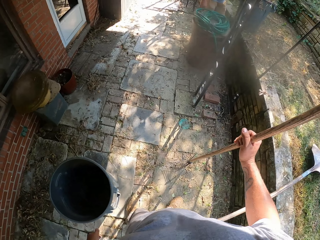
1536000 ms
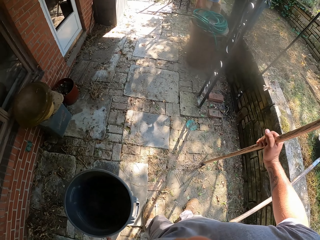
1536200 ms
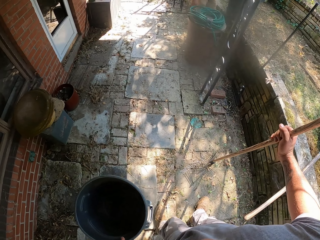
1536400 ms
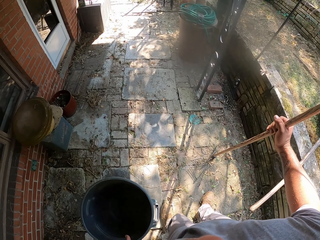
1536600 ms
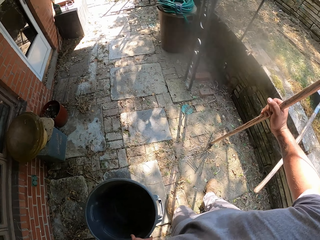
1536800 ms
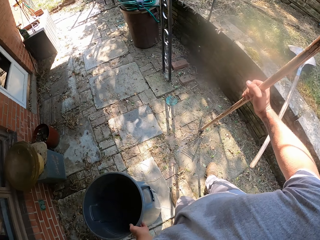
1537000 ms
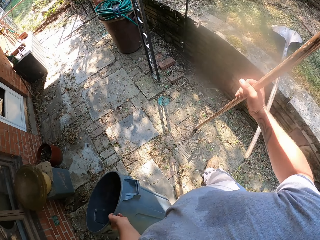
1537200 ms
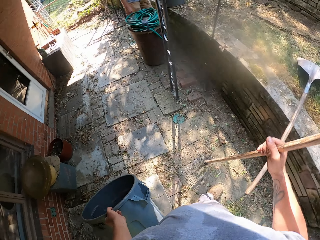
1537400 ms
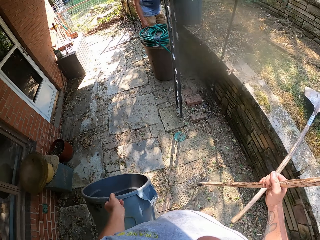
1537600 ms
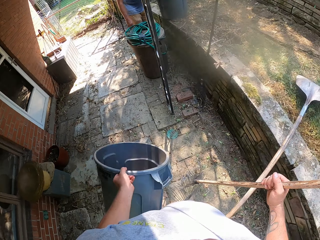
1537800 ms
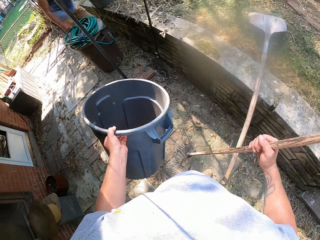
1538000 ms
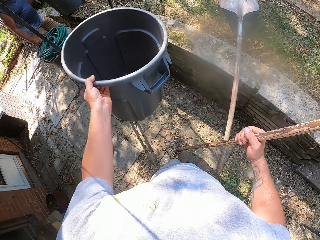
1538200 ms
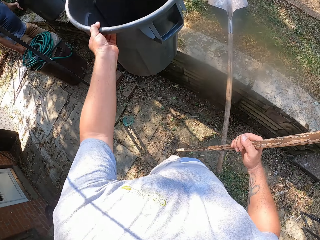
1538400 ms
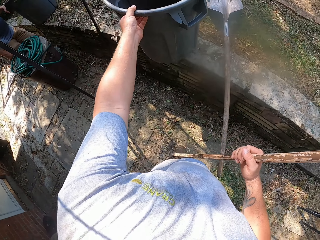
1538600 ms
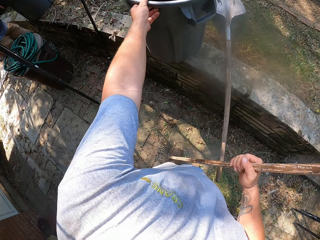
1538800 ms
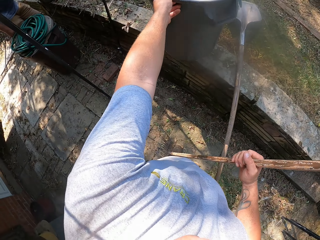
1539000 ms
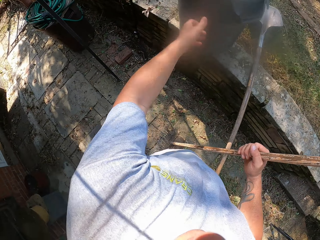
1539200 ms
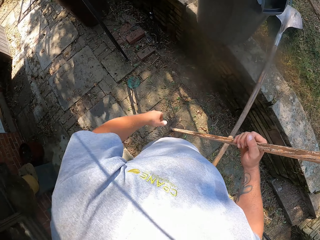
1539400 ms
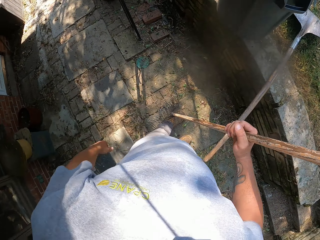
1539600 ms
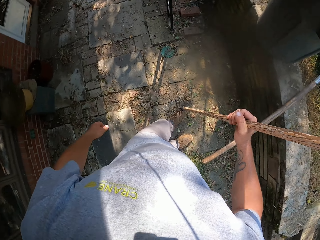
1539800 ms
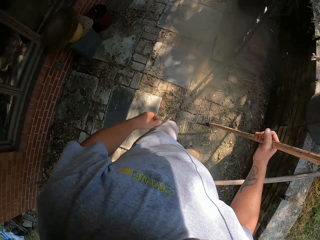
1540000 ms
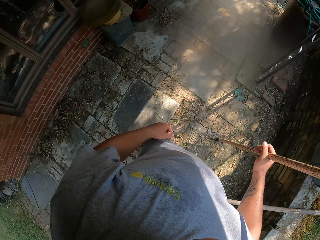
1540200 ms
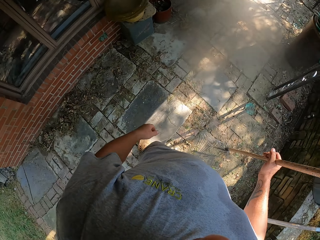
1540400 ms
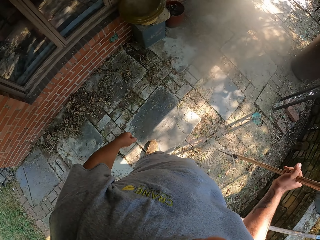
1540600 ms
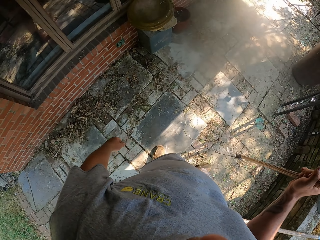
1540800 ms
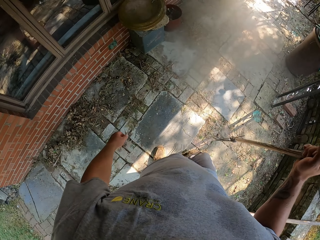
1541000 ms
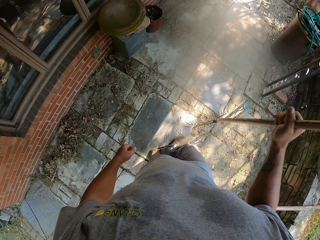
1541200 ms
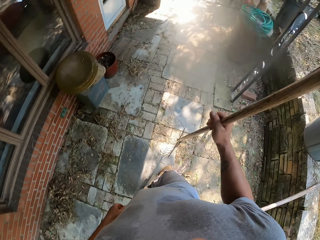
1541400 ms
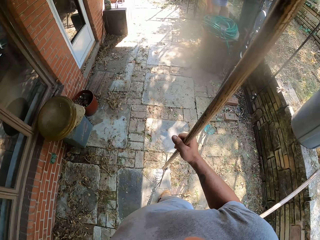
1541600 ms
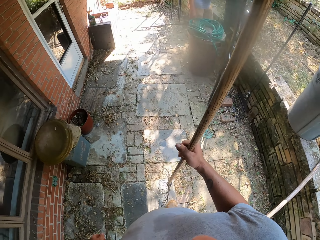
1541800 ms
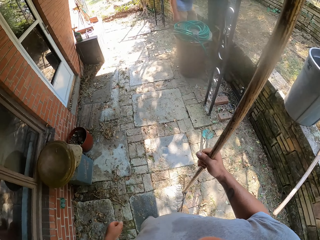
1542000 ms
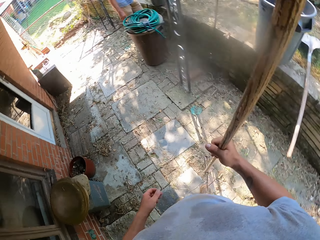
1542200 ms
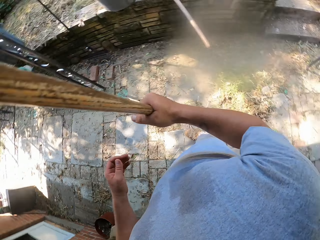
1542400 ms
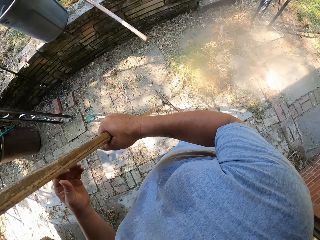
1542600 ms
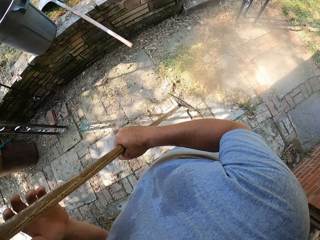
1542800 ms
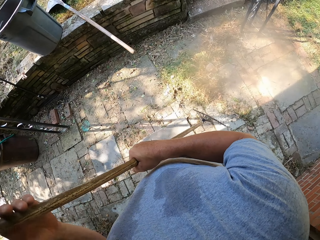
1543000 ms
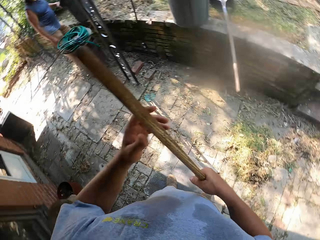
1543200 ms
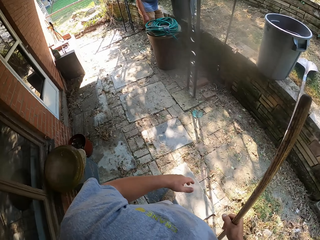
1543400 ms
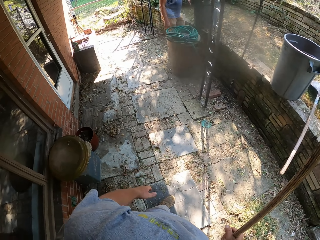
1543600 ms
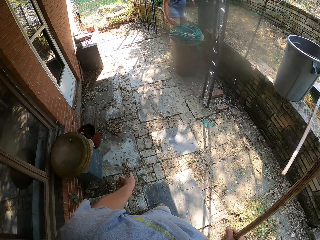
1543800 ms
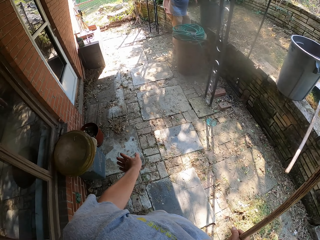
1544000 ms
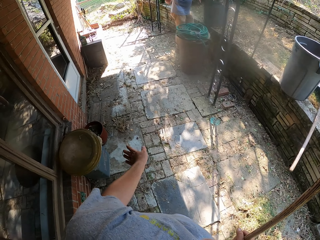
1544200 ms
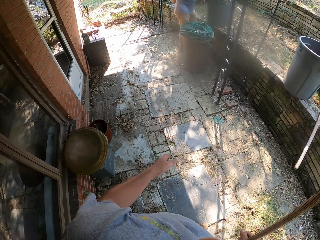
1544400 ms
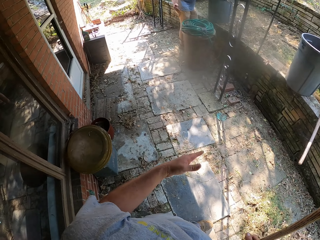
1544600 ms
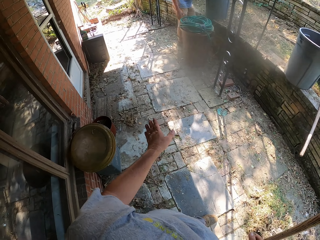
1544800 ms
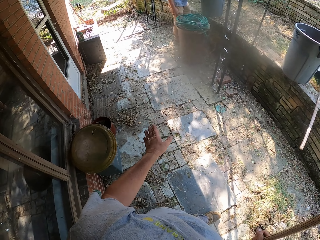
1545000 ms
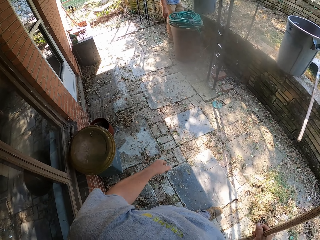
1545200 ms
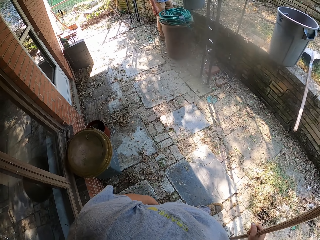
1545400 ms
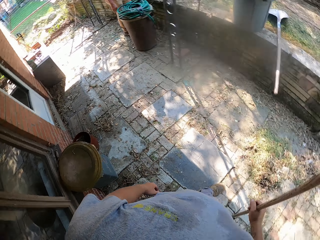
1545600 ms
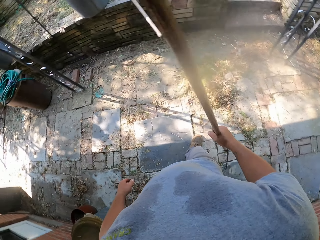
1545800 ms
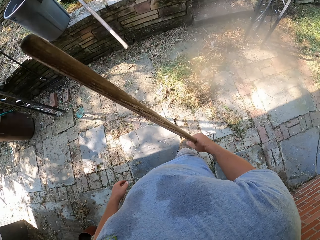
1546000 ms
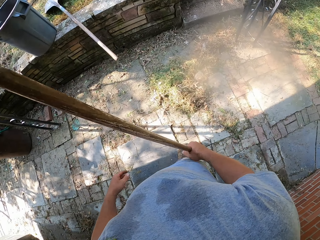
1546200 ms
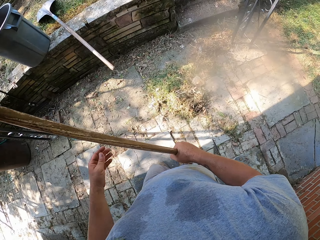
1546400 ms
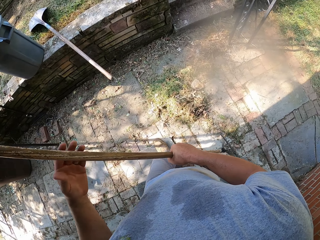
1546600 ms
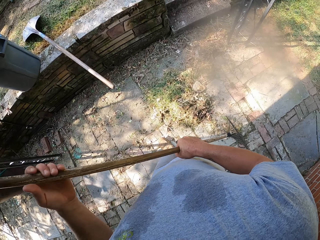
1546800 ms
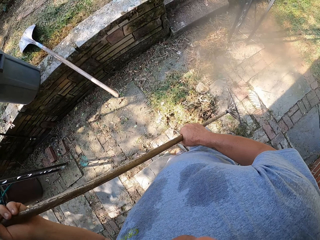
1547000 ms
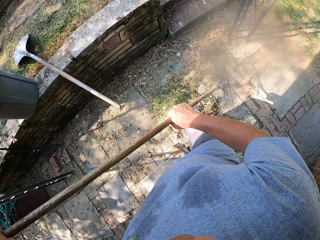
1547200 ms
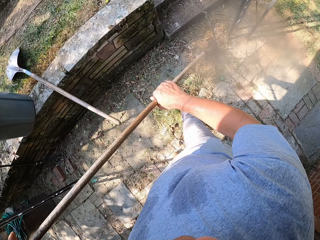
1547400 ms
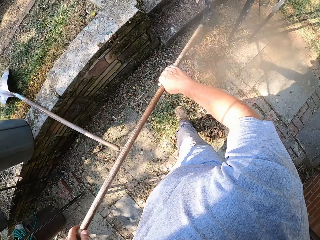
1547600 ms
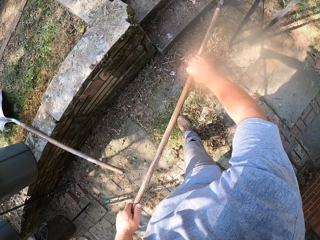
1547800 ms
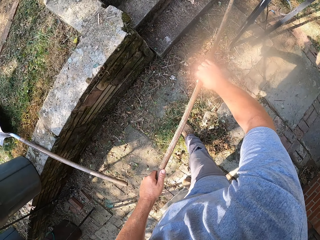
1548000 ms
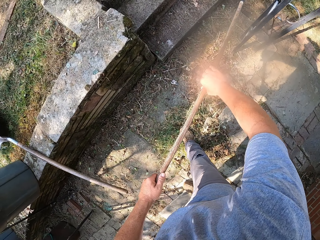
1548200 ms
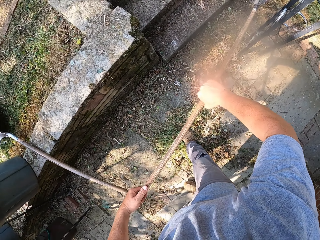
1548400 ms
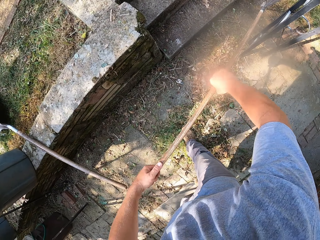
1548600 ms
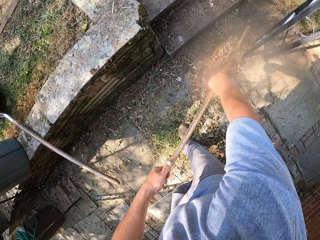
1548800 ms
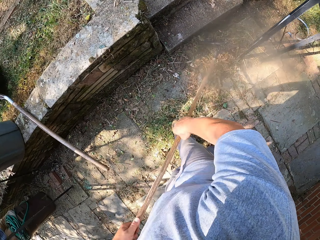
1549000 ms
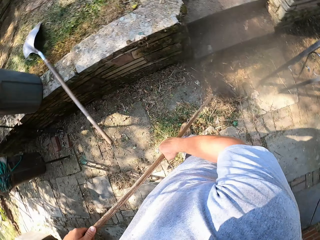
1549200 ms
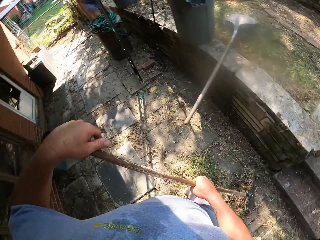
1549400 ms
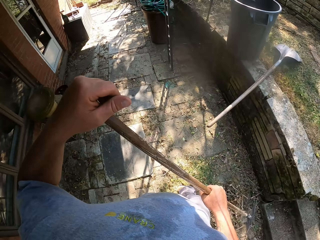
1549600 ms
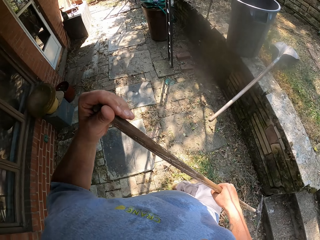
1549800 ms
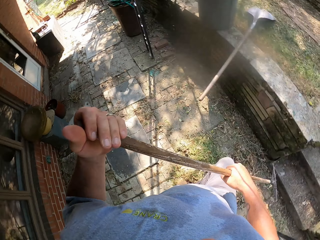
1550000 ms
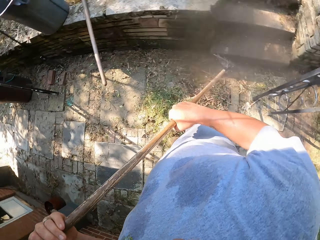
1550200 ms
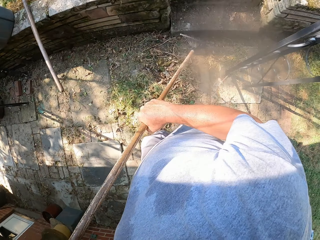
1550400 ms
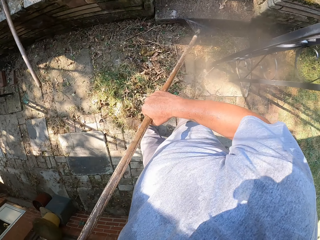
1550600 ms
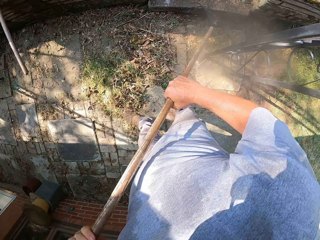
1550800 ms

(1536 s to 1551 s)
The camera wearer passes the rake to the right hand. He looks around. He picks up a plastic container on the footpath. He places the plastic container on the grass. He looks around. He walks on the footpath. He swings his hand. He sweeps the grass on the footpath with the rake.

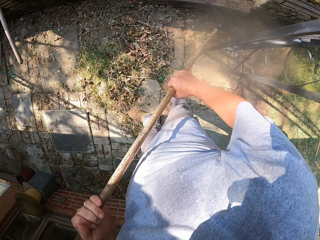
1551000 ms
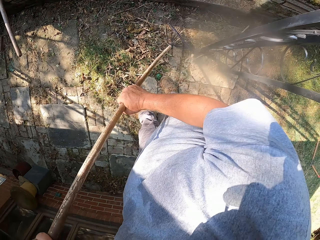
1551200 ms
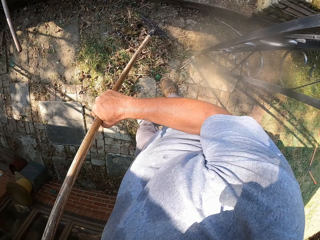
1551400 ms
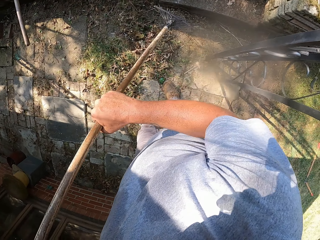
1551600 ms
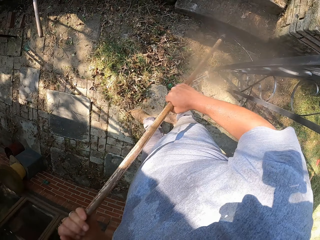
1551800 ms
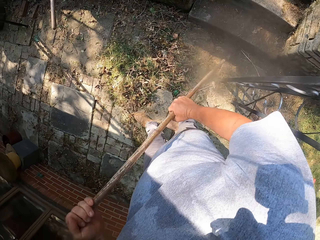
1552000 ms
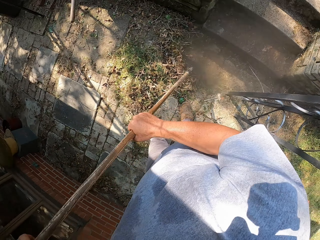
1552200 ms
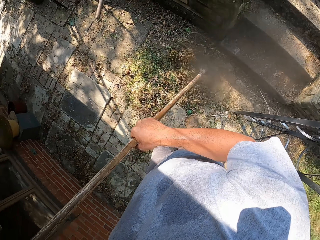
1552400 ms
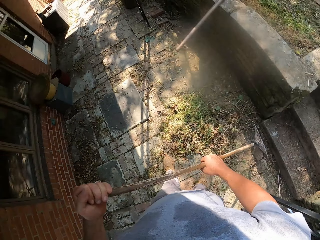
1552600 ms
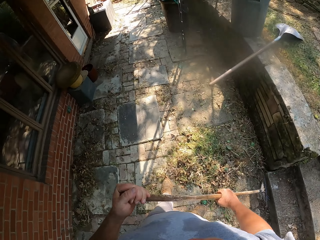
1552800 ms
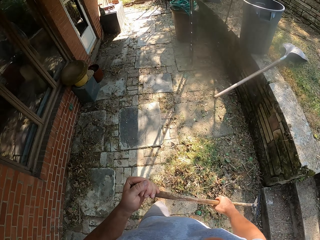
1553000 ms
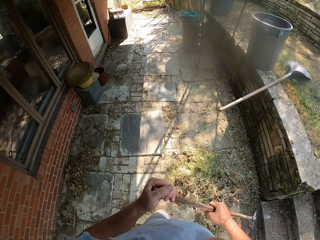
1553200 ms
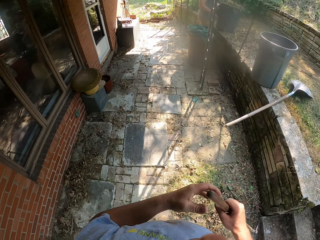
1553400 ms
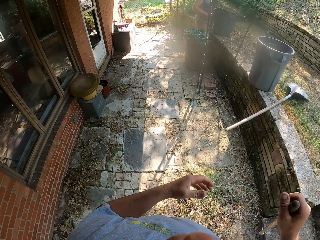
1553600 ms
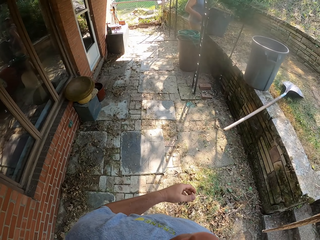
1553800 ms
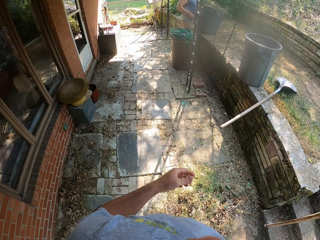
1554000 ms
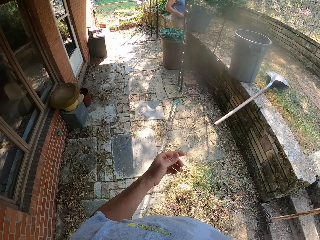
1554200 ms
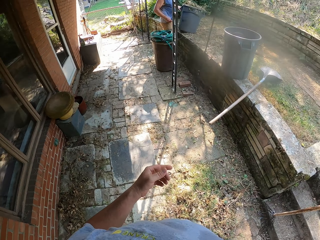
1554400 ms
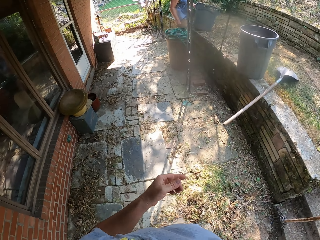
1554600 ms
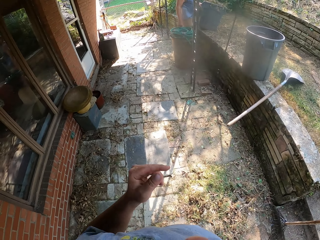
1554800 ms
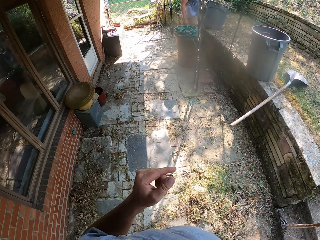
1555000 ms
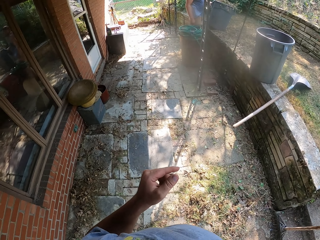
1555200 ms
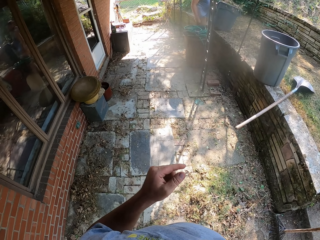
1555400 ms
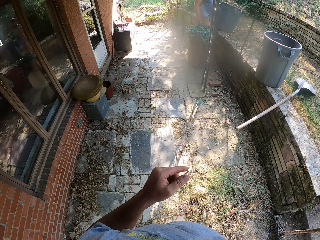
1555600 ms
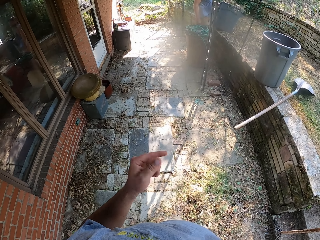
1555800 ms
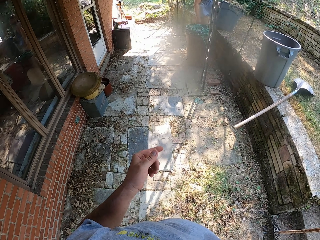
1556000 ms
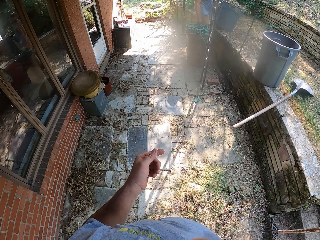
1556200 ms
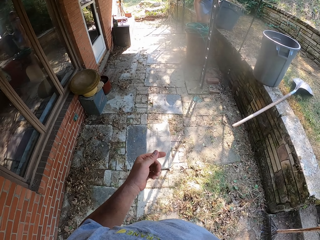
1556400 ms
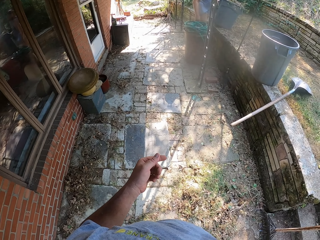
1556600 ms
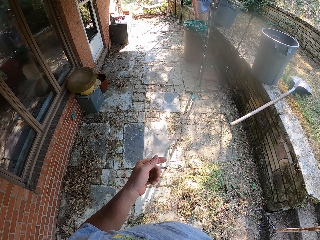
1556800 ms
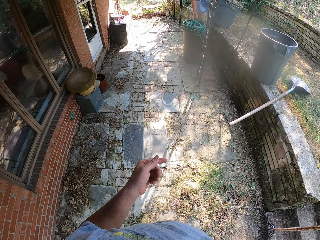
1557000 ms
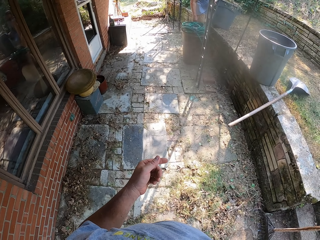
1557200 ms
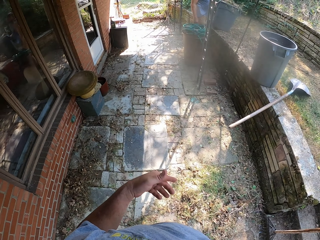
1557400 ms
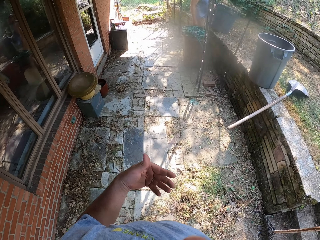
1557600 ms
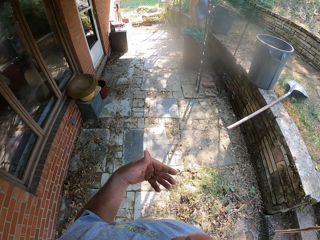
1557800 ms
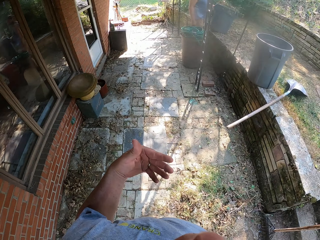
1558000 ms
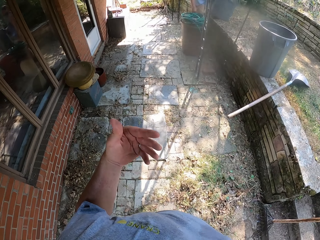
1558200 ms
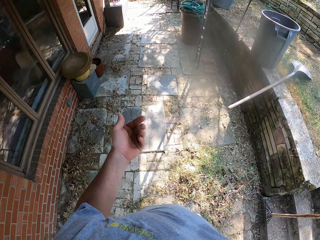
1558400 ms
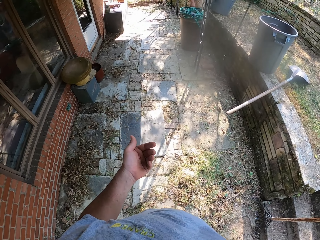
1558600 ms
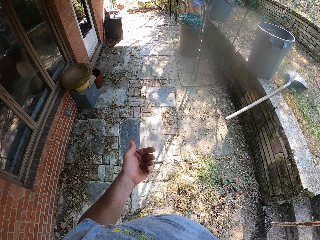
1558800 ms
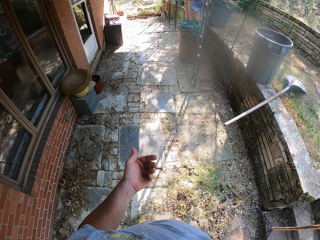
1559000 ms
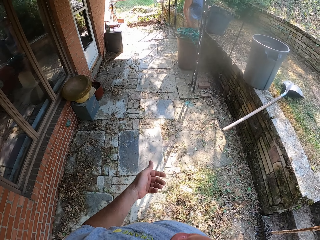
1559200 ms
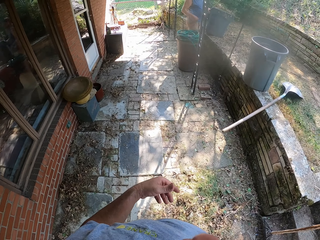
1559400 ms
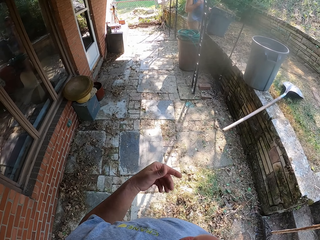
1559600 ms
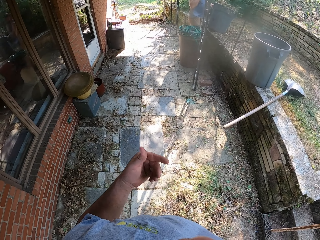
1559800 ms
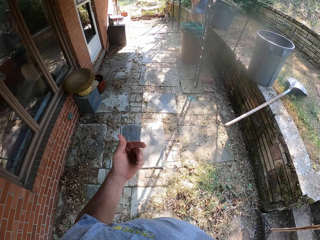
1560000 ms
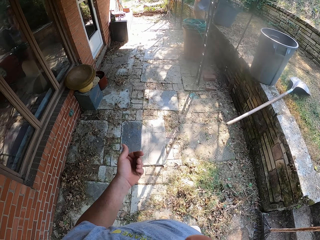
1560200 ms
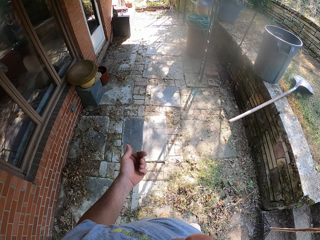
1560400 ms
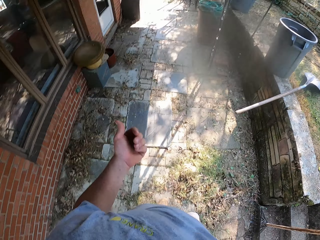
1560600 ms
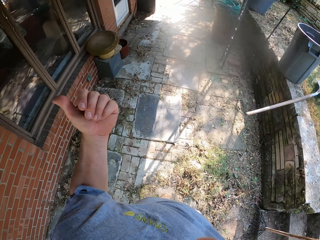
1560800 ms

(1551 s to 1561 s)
The camera wearer looks around. He swings his hand.
